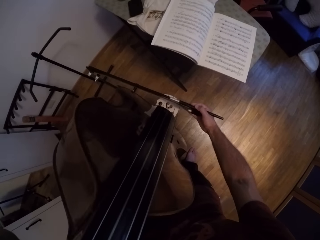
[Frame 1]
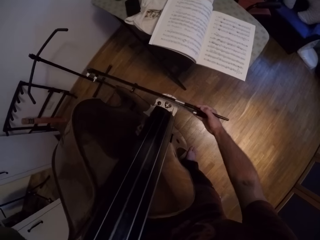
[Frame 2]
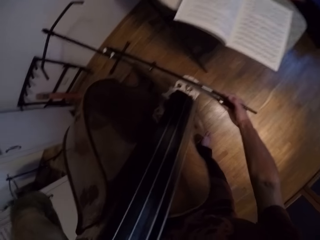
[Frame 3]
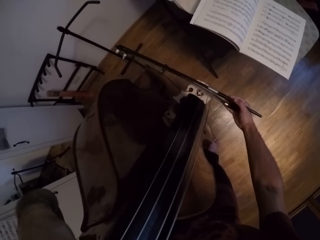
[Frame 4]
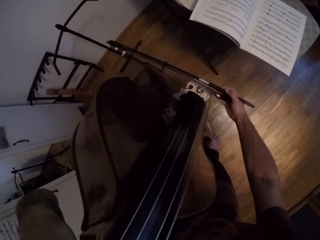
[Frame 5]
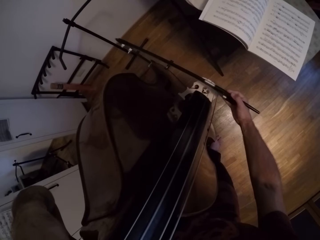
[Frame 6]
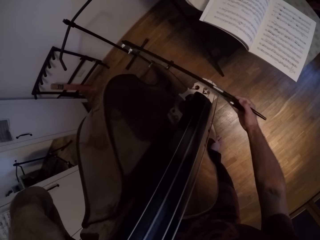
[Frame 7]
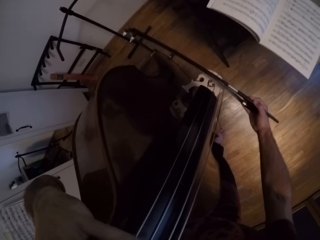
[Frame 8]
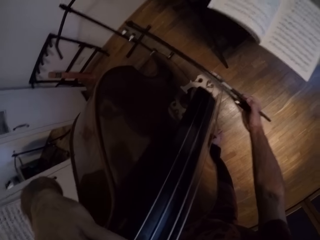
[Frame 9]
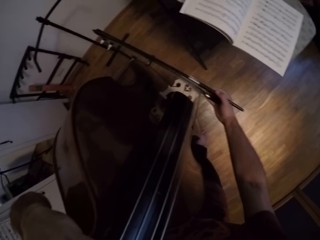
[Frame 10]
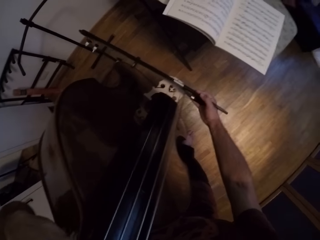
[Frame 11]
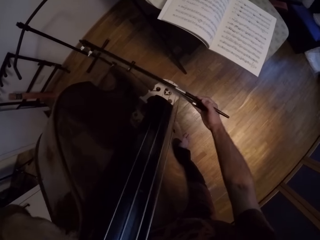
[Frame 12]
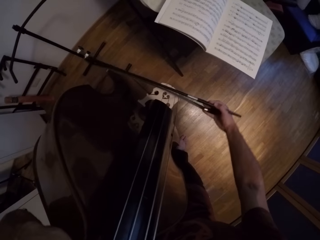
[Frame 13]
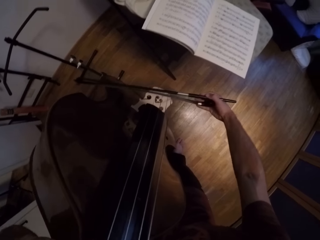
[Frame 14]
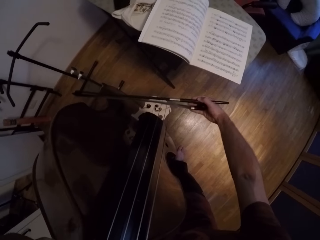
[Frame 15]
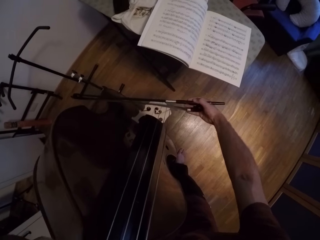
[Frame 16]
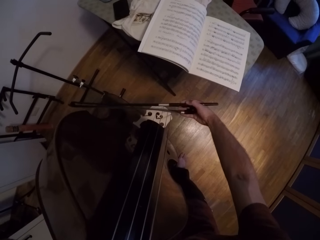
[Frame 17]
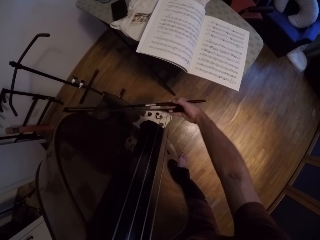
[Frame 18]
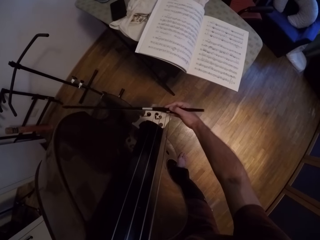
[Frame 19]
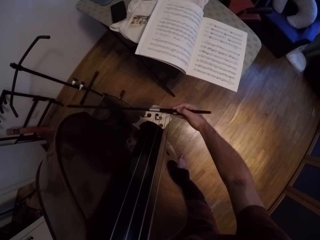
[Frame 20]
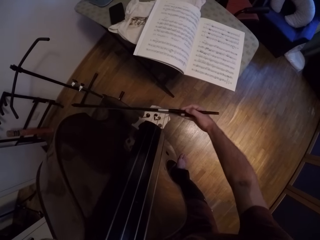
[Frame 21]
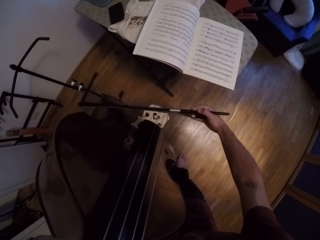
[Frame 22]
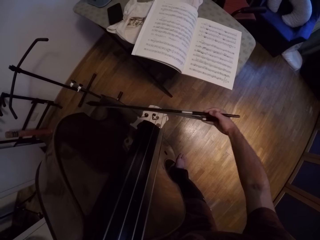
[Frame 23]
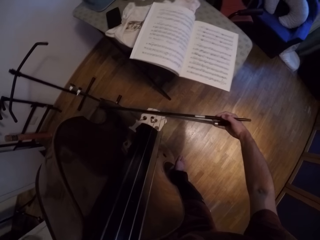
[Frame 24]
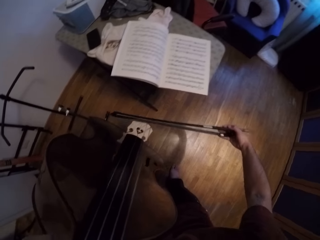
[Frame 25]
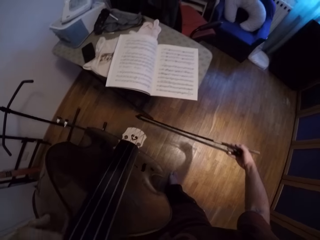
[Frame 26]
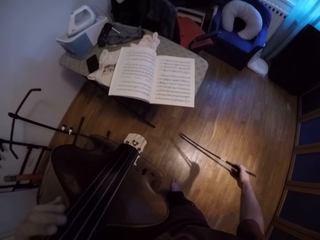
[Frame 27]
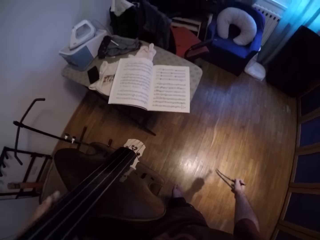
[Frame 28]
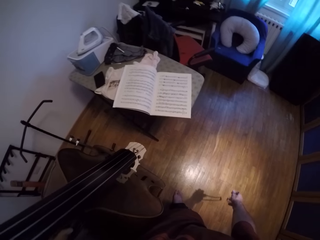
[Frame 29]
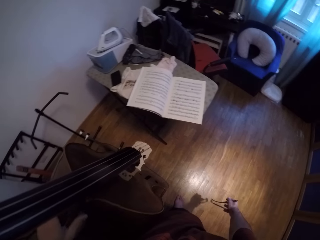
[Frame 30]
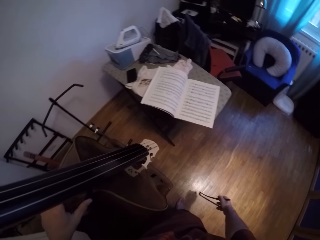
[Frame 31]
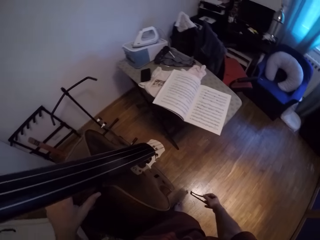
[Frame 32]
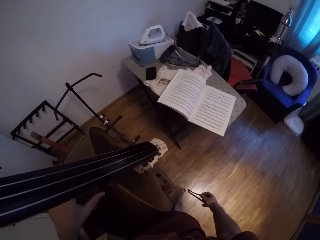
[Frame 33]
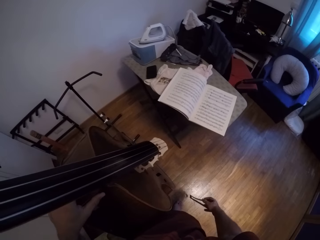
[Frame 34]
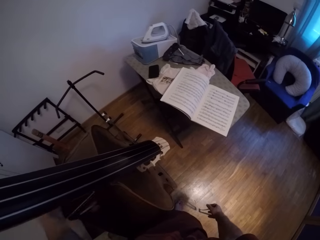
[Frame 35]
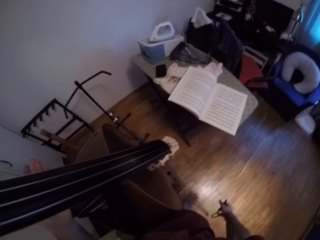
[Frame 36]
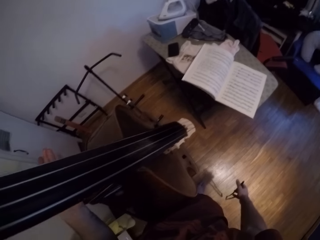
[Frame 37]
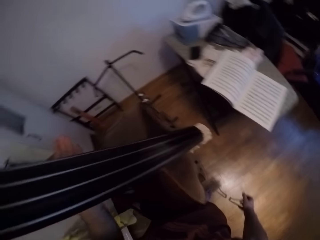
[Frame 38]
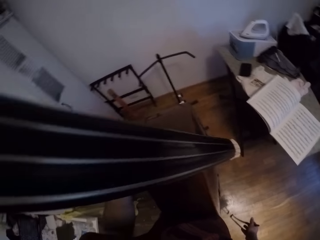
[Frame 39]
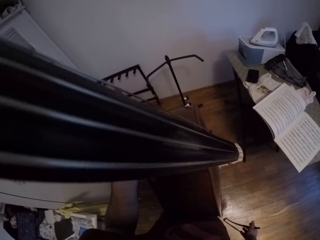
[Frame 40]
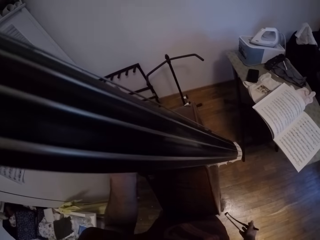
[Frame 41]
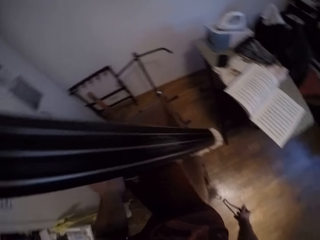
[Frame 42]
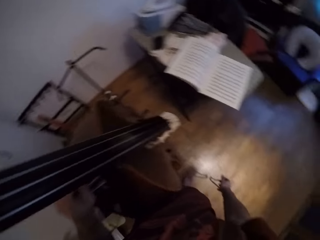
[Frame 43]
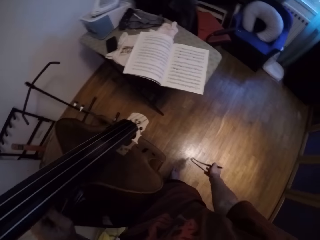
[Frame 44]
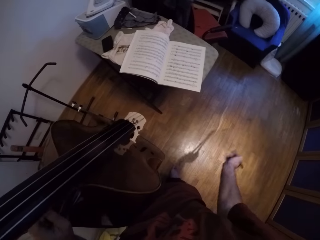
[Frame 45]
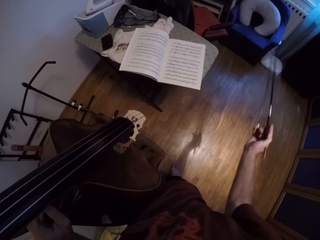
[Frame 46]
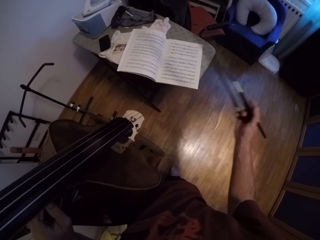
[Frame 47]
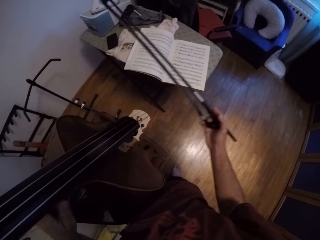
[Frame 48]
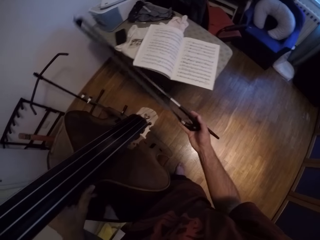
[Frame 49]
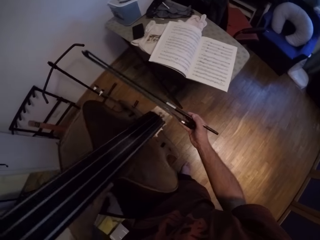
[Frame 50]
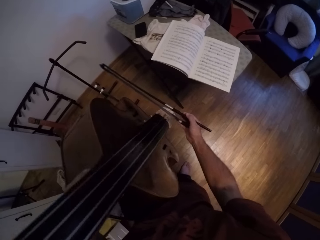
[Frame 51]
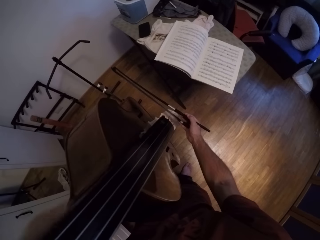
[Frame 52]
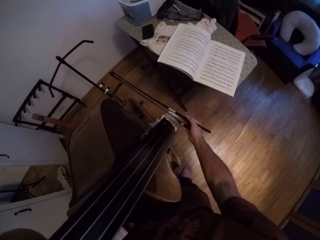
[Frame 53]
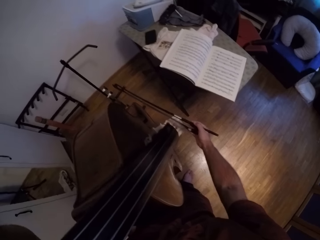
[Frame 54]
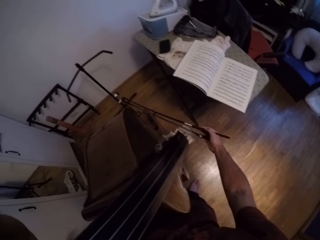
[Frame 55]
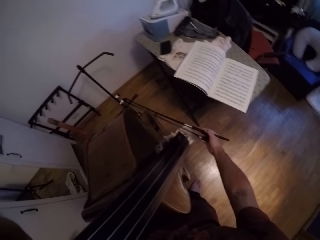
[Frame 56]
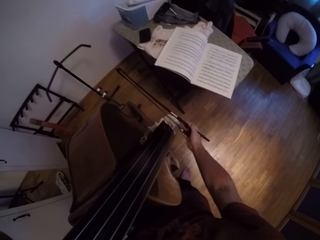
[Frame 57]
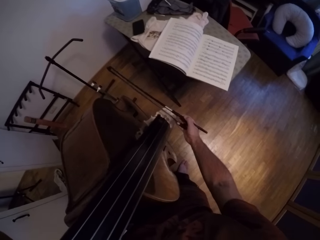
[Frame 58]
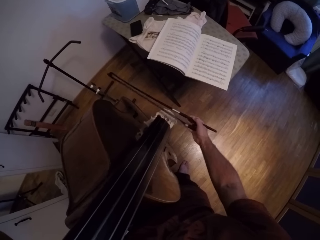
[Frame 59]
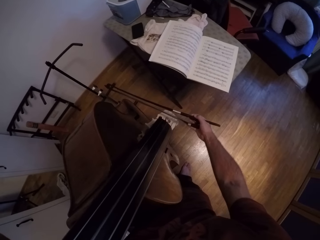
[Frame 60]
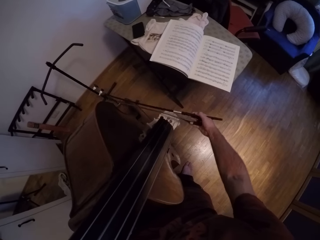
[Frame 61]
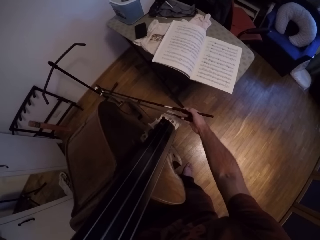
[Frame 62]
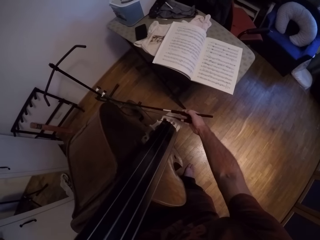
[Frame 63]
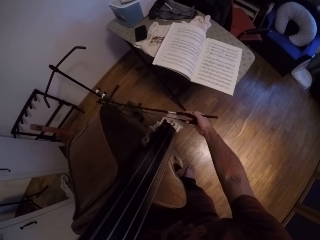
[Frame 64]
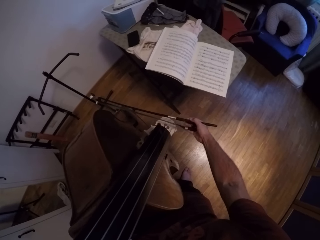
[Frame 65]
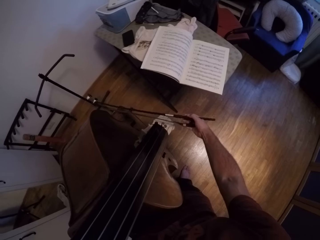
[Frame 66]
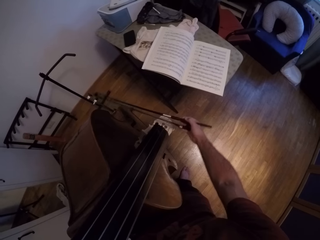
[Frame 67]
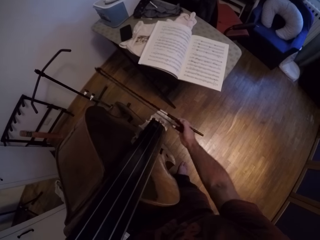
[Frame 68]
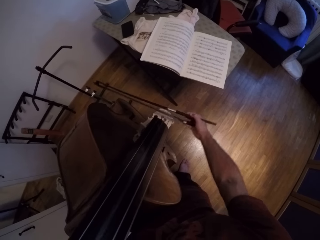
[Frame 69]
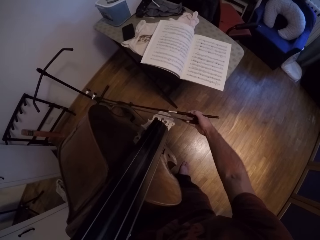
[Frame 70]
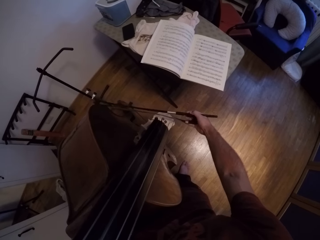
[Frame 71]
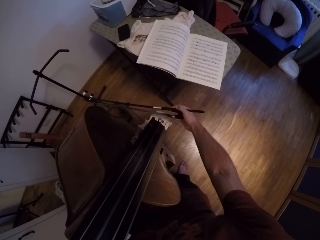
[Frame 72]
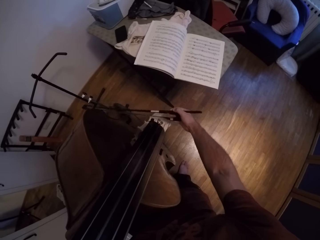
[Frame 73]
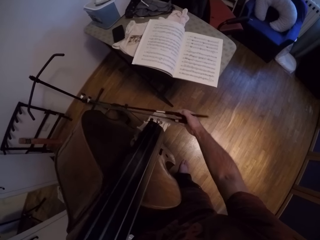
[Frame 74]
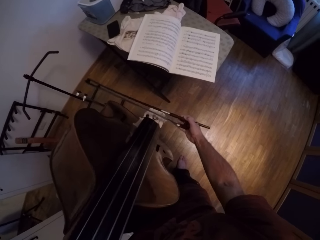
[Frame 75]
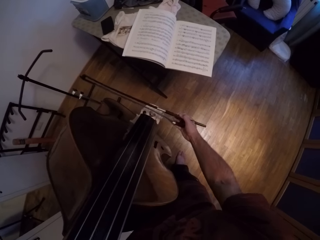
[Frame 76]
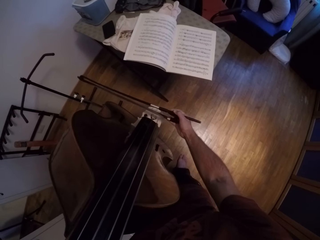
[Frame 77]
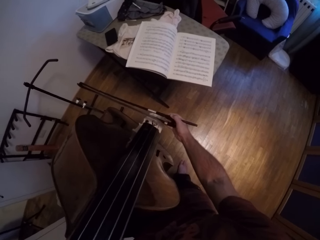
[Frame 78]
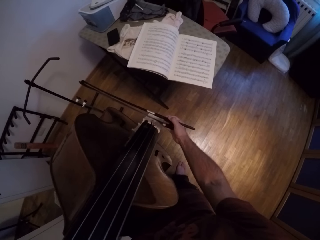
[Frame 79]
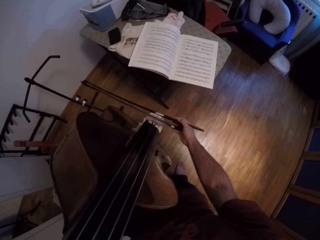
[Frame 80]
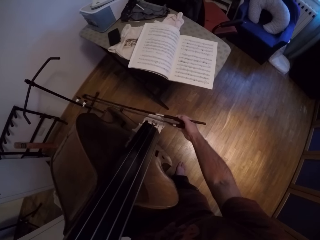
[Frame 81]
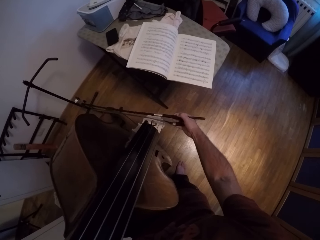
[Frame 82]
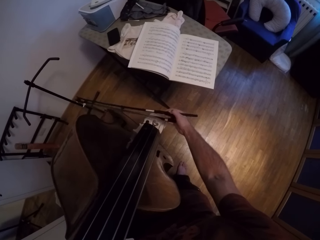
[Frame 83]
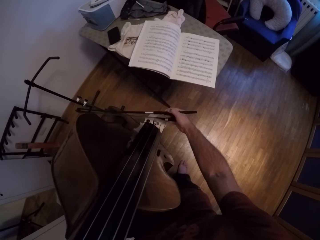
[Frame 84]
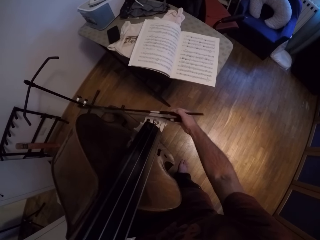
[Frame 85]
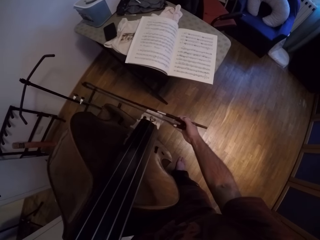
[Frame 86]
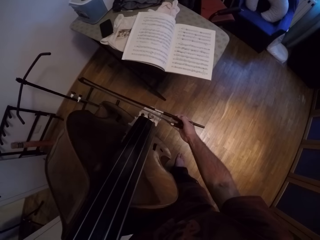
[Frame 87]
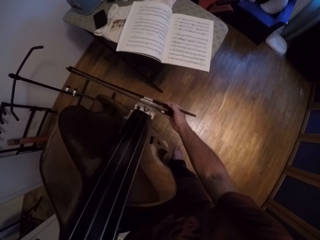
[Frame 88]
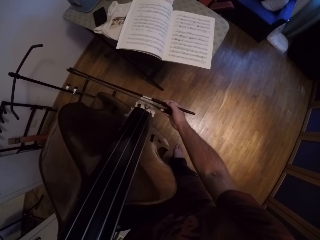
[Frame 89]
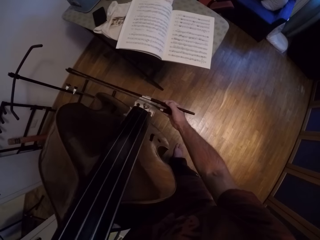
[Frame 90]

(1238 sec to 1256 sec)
The camera wearer pauses. They play the guitar.

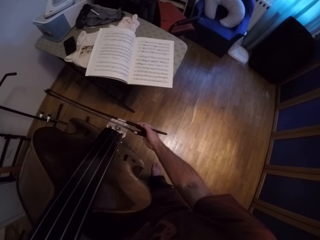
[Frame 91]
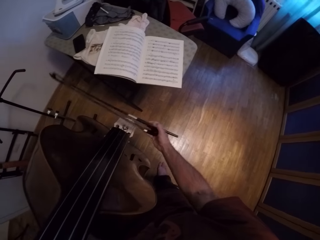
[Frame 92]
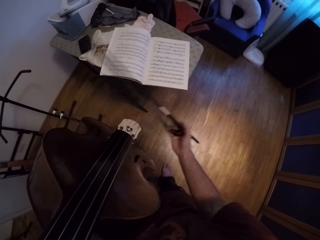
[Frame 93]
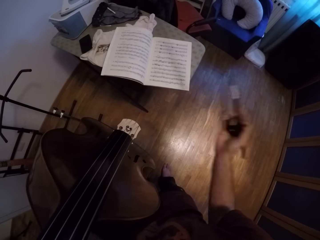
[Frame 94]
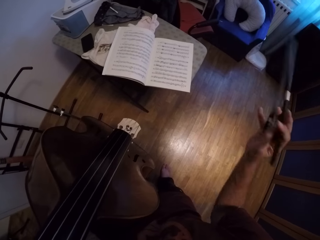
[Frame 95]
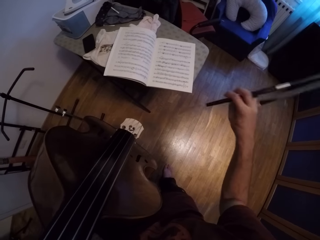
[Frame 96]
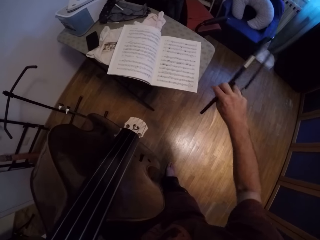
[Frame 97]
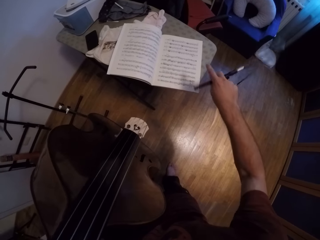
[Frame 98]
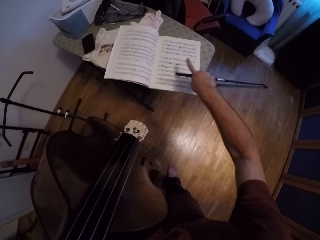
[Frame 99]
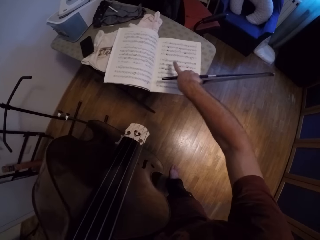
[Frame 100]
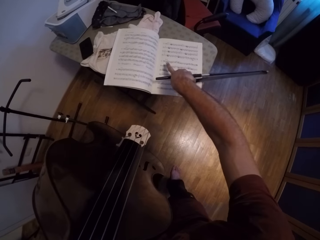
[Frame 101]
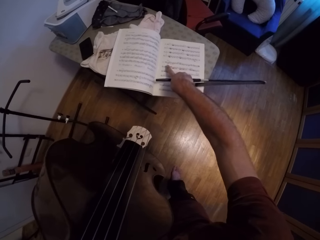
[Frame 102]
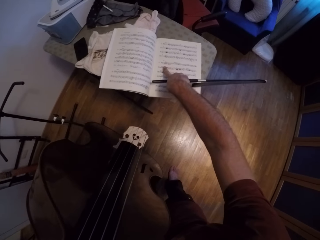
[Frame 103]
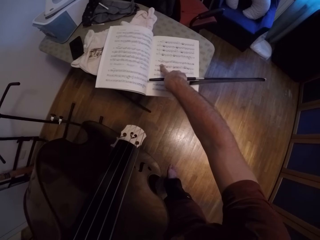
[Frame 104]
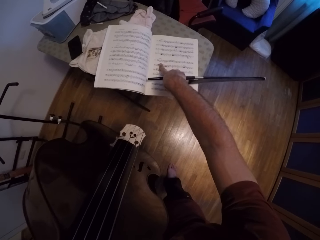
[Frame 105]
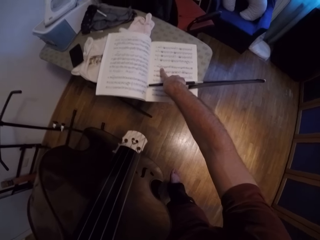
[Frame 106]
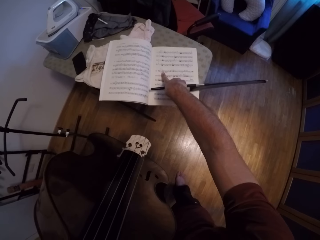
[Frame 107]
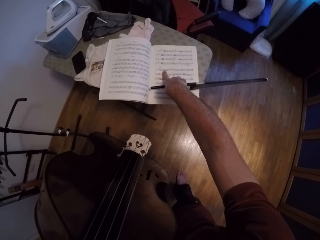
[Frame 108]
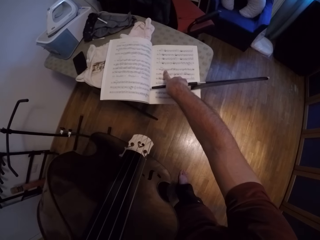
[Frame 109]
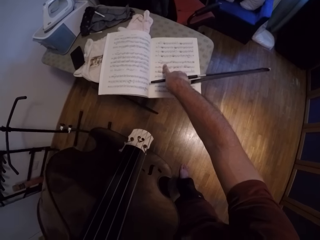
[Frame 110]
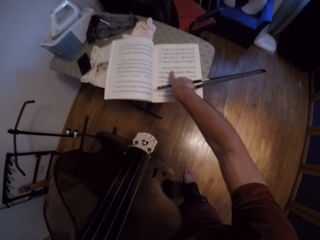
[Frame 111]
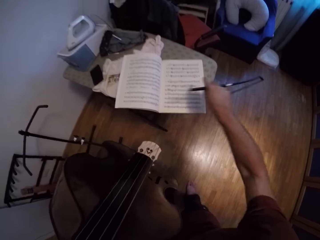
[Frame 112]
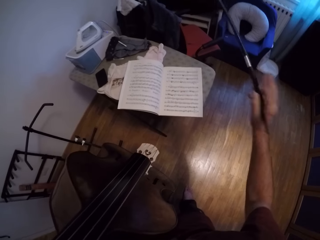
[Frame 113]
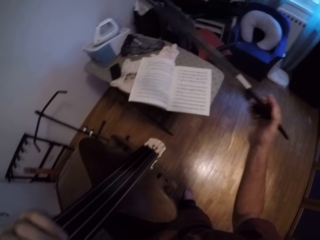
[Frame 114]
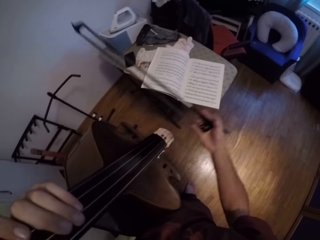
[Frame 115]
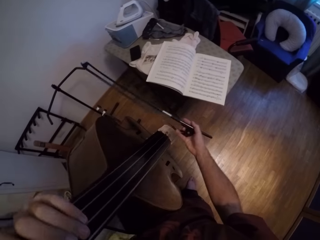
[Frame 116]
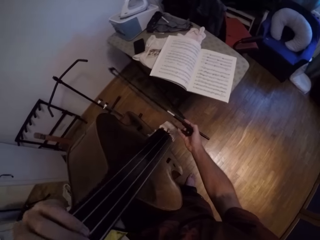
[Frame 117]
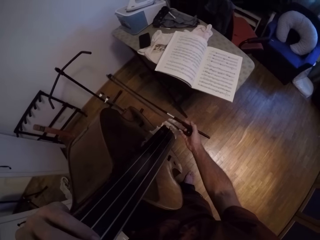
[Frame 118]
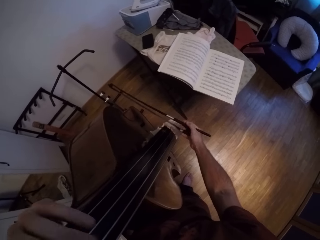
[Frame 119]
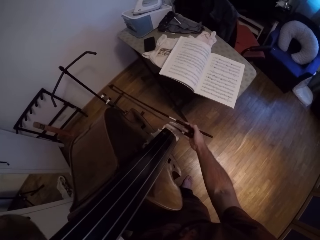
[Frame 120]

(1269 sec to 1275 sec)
The camera wearer looks at the music book. He points at the book with his right hand. He holds the jules pajeot in his right hand.
